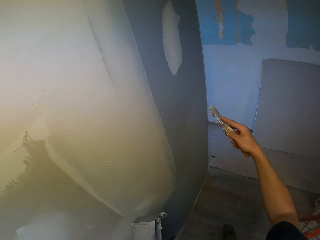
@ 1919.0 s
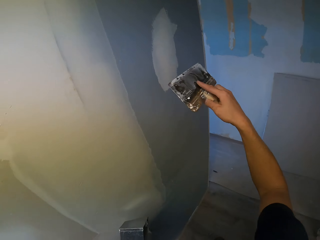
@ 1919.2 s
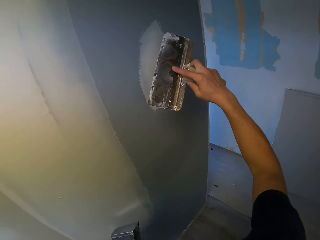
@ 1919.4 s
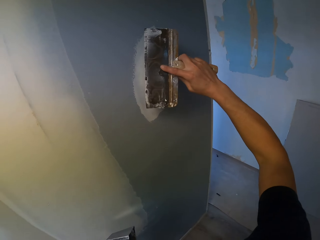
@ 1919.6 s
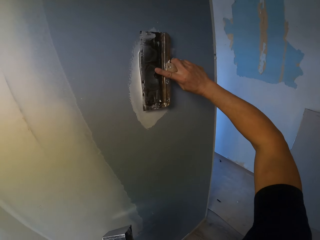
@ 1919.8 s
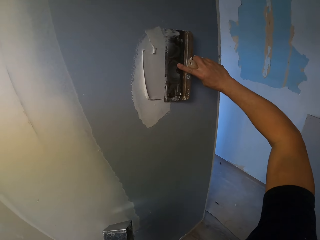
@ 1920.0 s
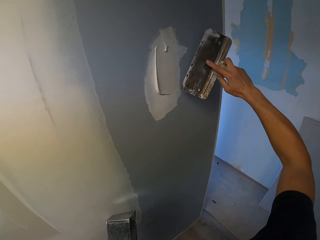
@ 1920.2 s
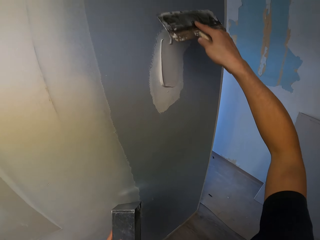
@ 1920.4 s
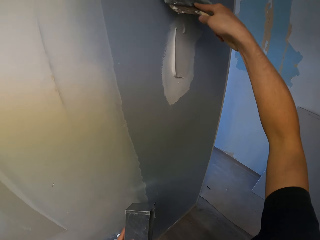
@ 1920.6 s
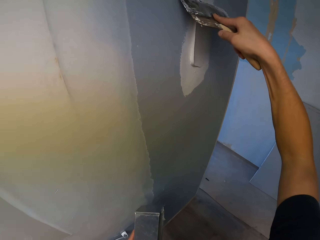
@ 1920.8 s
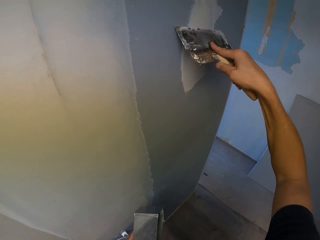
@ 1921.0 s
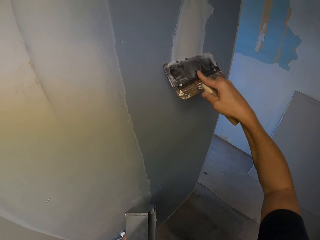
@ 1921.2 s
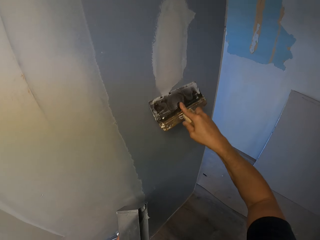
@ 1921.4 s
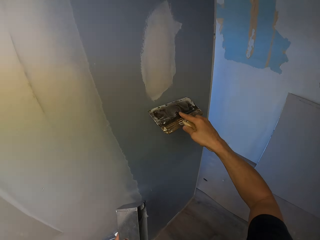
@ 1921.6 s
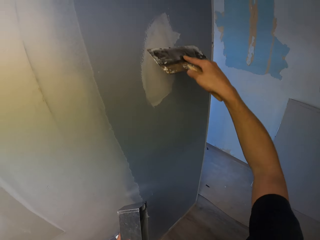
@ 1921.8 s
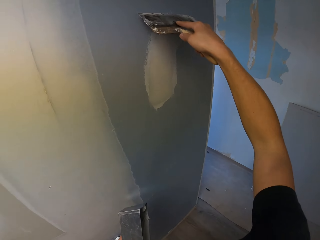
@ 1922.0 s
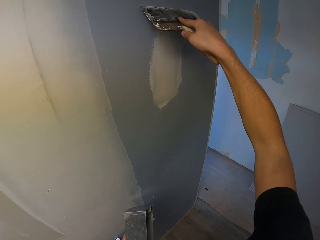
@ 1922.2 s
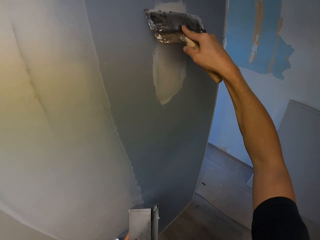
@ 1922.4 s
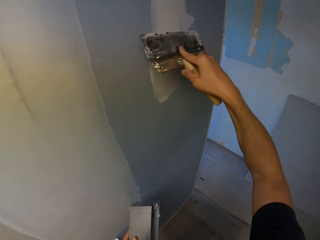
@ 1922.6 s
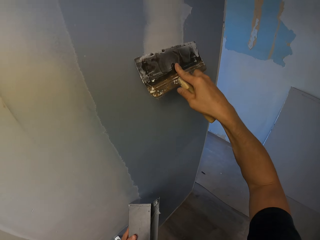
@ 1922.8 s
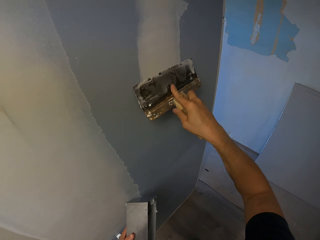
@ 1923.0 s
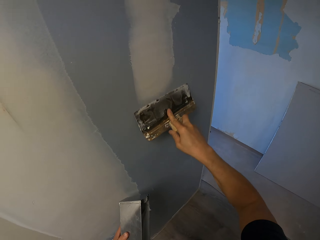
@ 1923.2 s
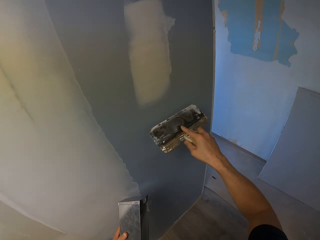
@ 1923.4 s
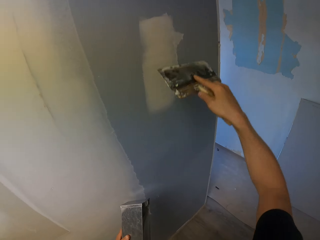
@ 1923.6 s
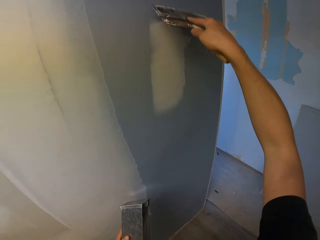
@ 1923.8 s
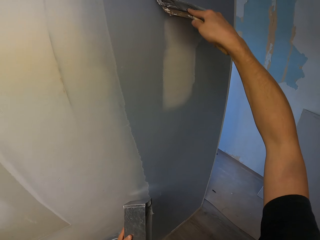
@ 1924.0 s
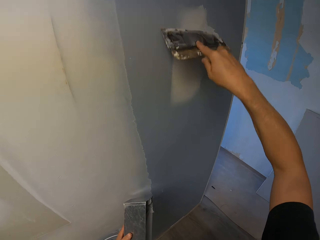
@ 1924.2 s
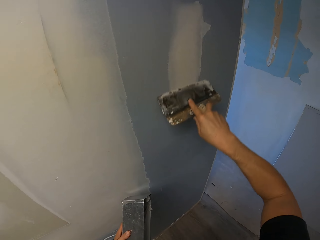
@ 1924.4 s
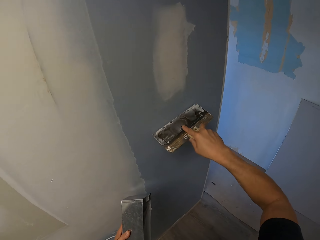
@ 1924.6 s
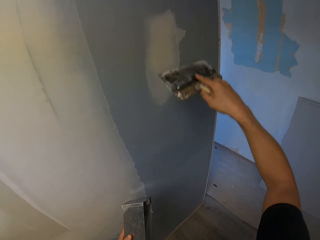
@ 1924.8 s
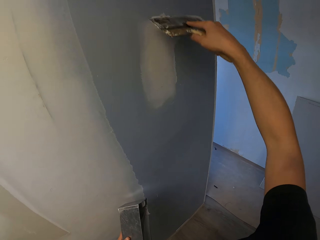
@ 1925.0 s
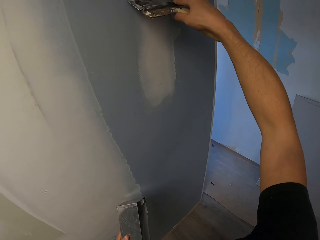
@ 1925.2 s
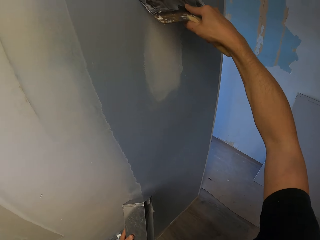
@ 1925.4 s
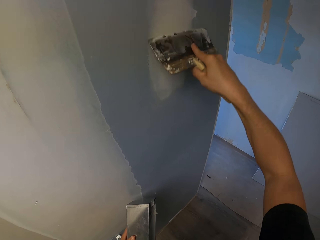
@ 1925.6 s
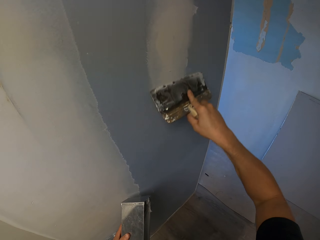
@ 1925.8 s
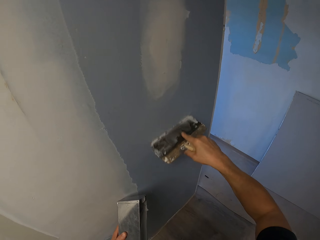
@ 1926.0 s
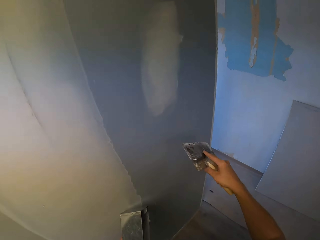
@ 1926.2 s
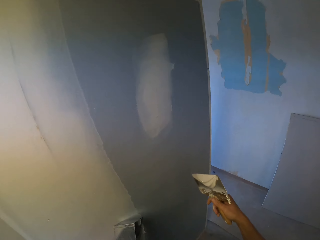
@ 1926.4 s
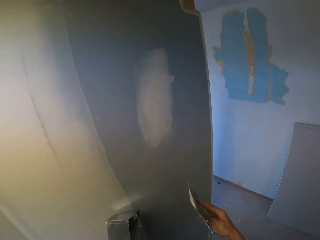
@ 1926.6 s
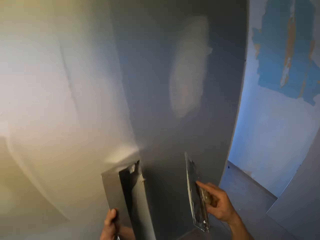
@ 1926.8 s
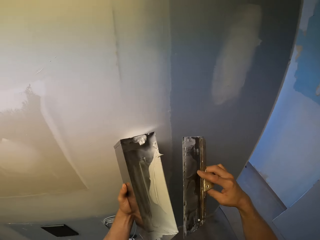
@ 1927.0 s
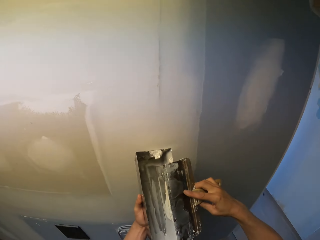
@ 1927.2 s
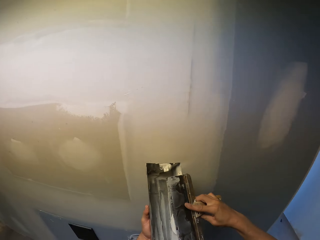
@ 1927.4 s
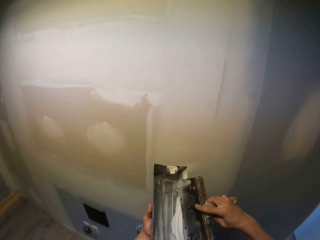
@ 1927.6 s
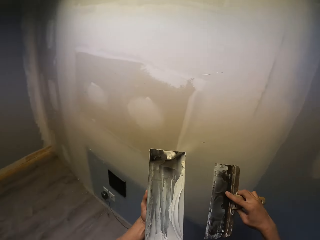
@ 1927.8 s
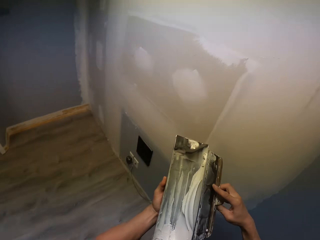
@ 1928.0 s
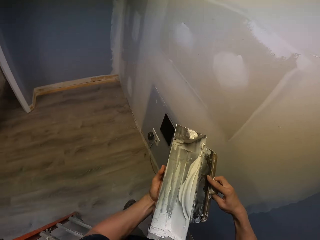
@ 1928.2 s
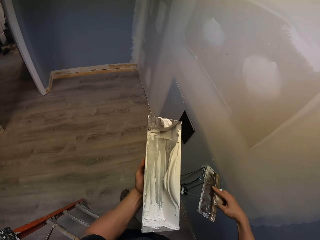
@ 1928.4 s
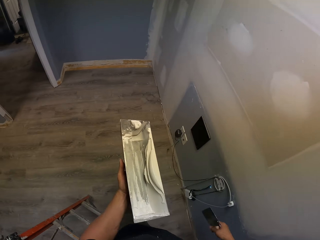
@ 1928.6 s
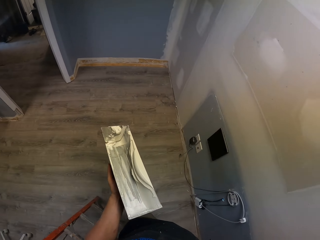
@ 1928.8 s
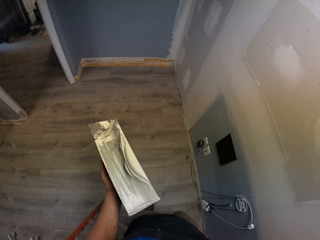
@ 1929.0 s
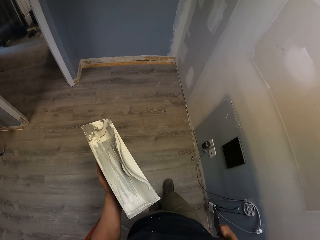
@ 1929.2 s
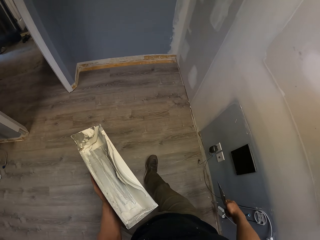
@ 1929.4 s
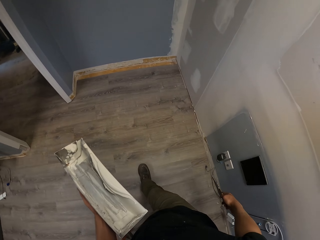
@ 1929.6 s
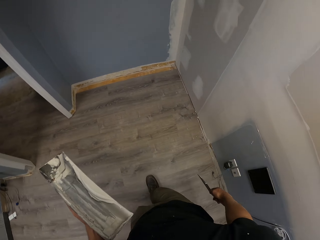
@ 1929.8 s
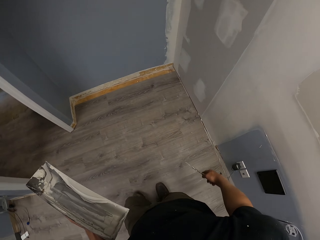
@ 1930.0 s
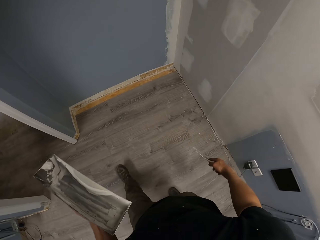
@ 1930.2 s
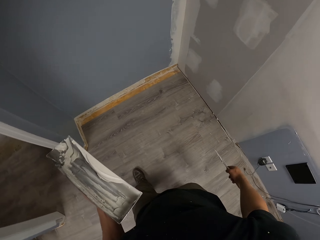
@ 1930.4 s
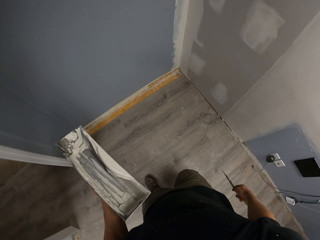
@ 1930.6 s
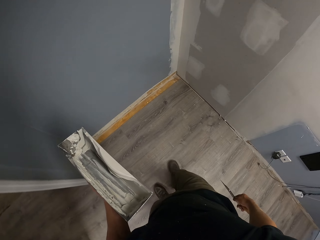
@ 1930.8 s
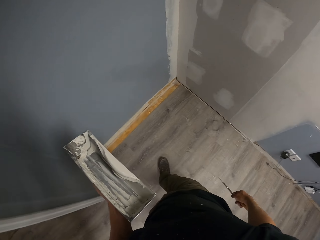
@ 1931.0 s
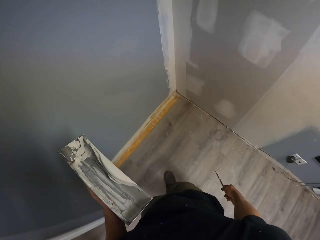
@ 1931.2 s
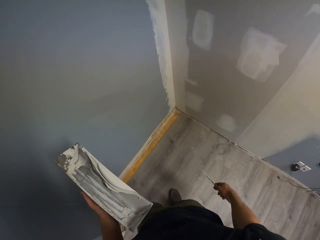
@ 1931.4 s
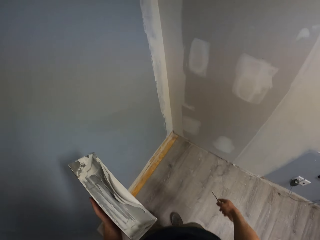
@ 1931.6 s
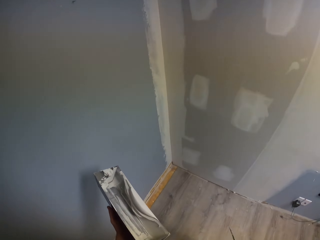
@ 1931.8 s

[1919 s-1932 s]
The camera wearer walks around. They paint the wall. They wipe the paints on the trowel. They put the paint brush on the container. They walk around the house.

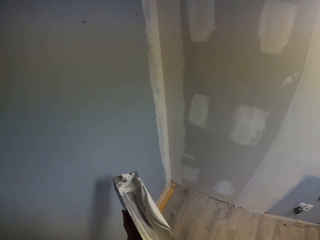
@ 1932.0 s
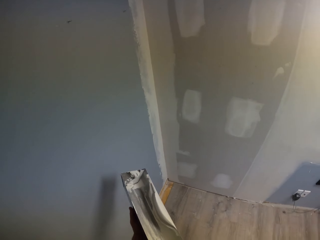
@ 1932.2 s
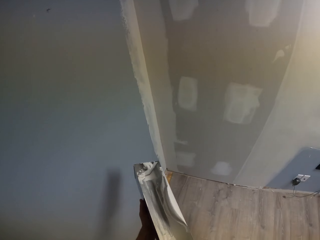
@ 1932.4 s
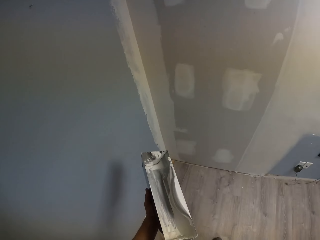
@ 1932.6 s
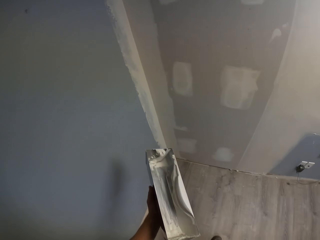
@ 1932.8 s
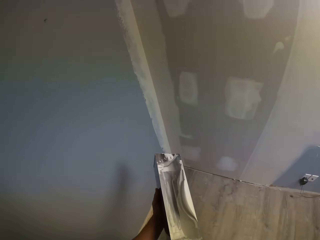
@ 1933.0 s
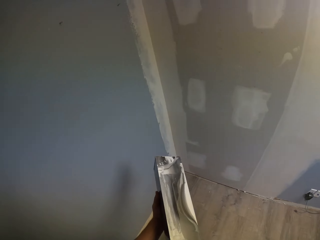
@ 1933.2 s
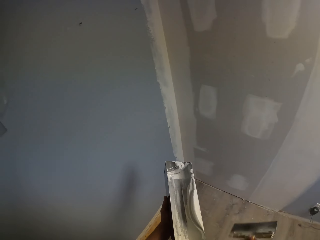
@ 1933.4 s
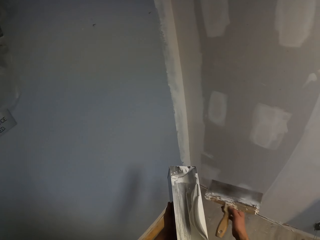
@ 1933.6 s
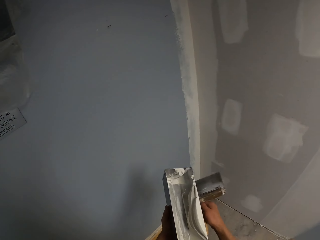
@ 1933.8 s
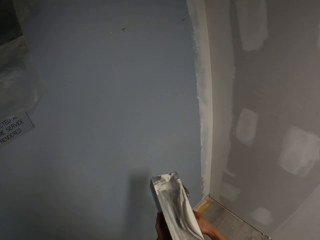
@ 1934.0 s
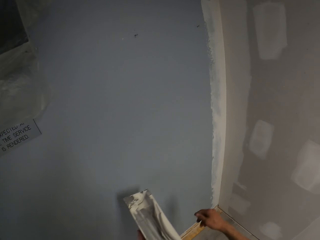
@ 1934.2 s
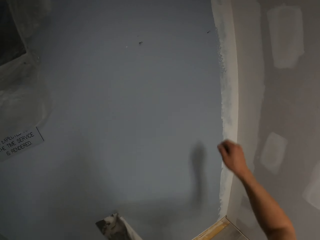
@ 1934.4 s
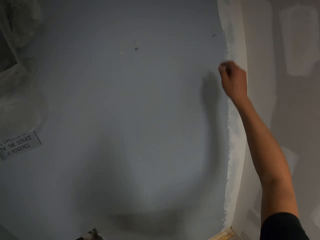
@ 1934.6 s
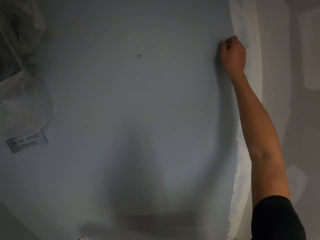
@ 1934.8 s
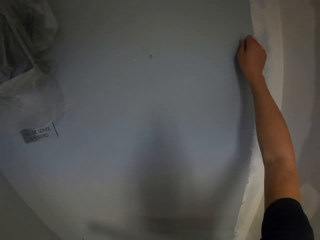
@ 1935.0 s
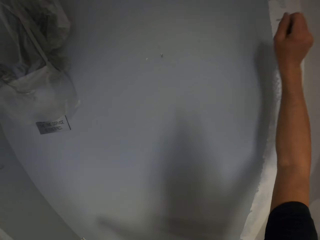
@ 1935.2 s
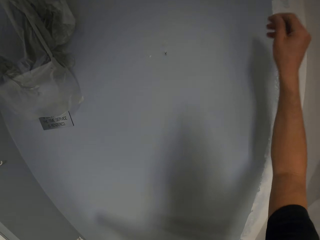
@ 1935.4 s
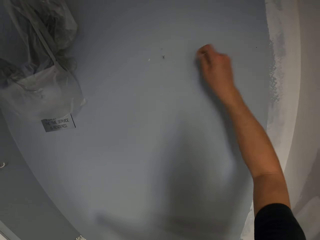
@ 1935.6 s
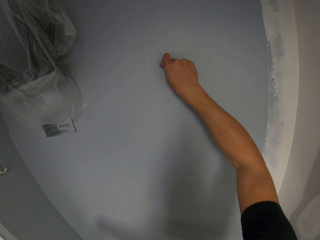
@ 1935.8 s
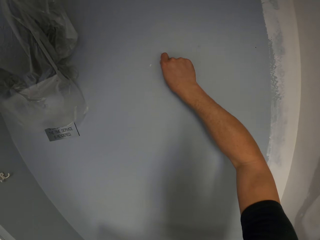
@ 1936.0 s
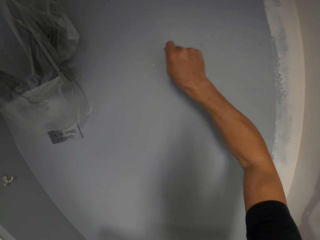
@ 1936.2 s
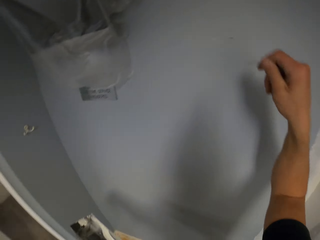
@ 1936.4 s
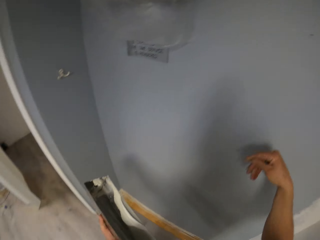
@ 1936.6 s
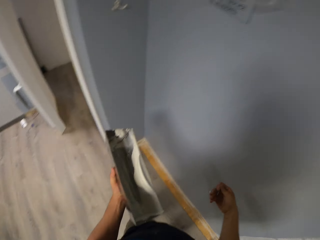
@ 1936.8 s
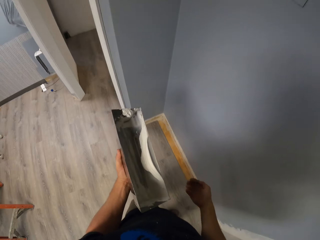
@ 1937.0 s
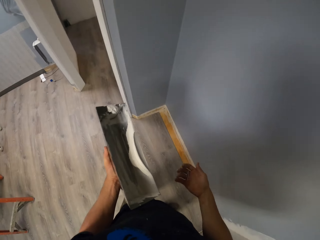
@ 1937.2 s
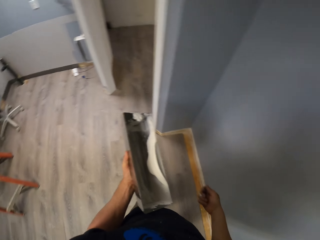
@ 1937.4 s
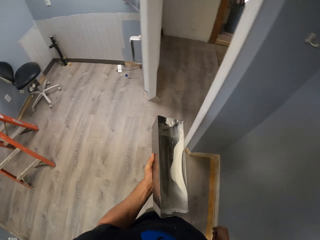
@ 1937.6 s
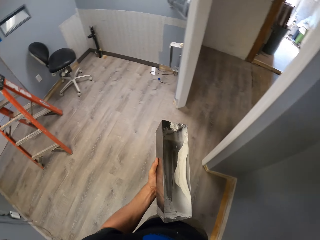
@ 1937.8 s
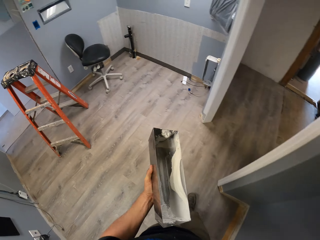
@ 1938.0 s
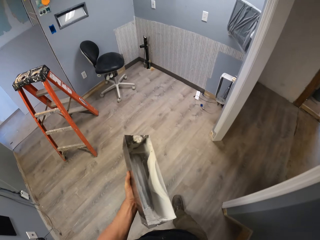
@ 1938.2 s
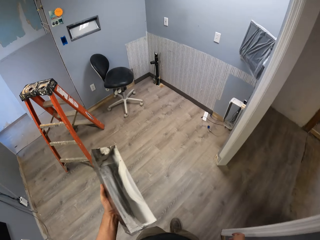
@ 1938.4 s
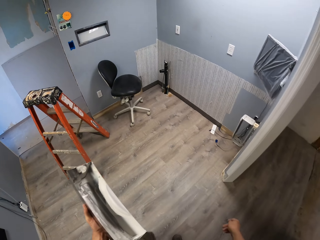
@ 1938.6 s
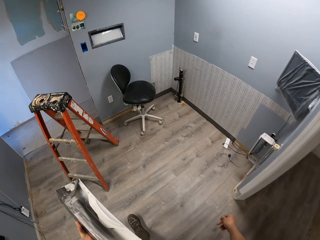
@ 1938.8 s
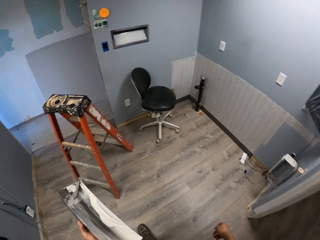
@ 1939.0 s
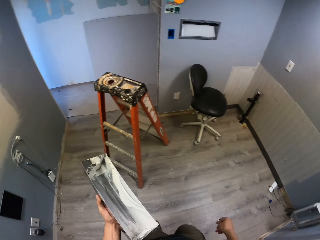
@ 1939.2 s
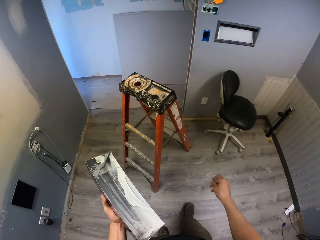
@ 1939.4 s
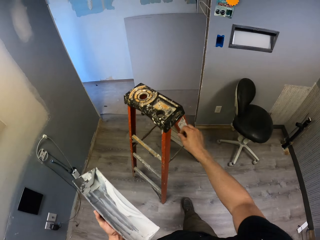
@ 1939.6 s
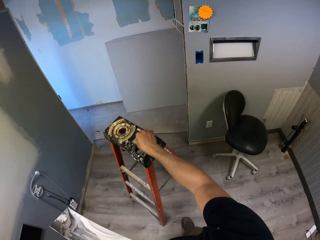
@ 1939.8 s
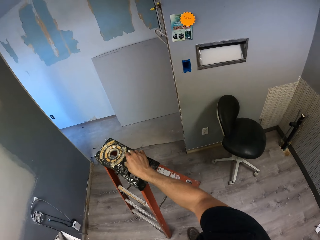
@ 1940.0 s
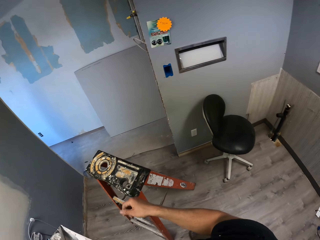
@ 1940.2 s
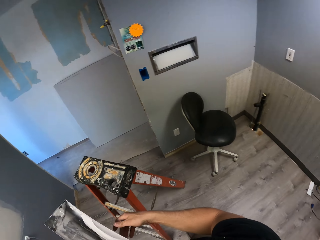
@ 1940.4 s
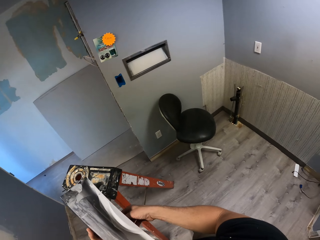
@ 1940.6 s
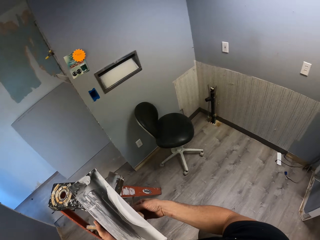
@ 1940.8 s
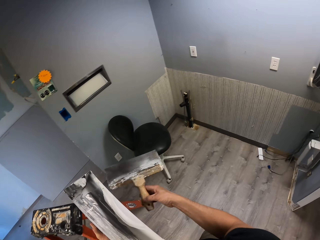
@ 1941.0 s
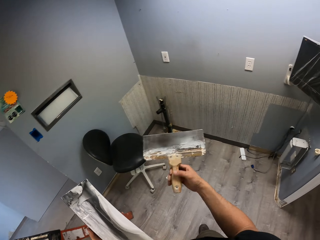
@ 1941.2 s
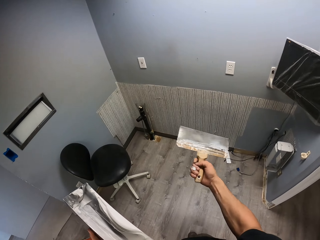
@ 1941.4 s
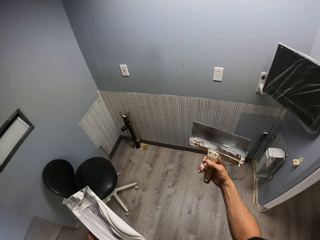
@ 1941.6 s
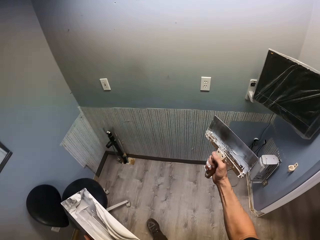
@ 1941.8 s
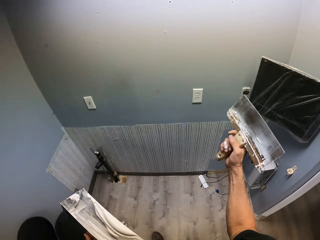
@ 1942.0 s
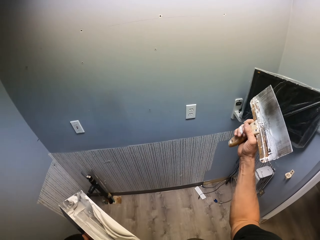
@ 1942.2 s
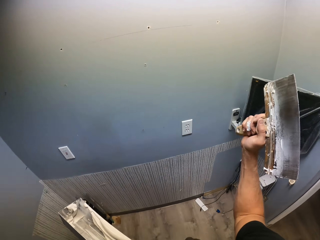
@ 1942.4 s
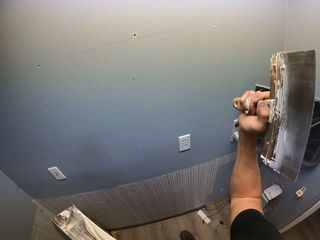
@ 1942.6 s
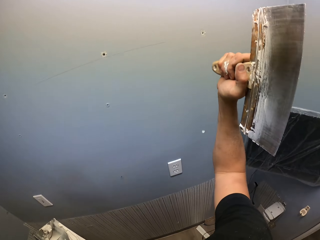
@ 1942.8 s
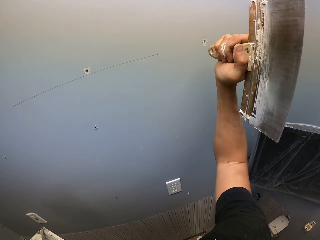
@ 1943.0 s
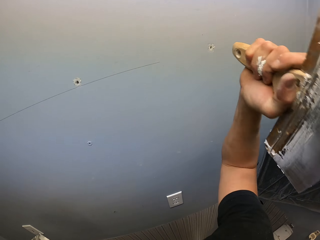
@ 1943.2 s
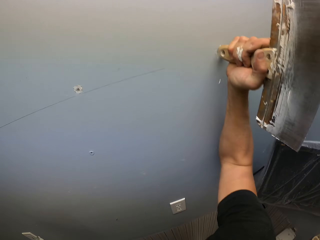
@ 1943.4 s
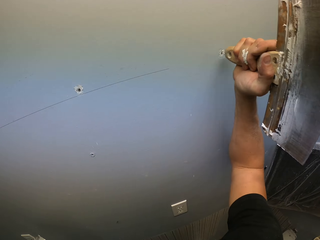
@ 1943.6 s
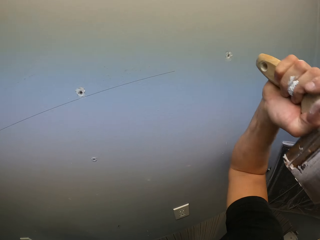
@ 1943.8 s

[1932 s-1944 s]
The camera wearer stares at the wall. They remove the nails from the wall. They touch the door. They walk around the house. They put the nails on the ladder. They pick up the trowel. They walk around the house. They hit the wall with the trowel.
